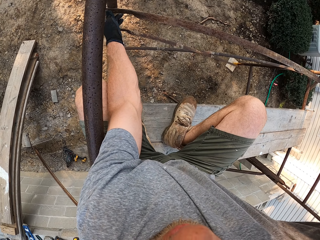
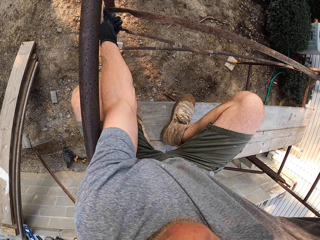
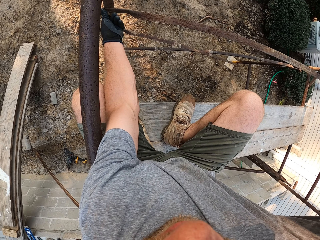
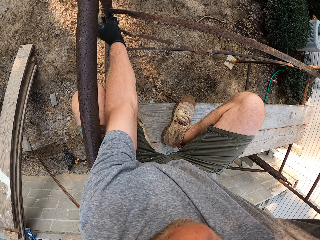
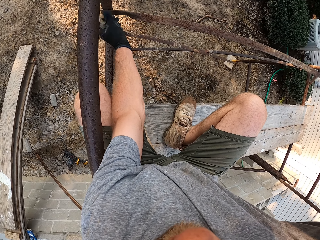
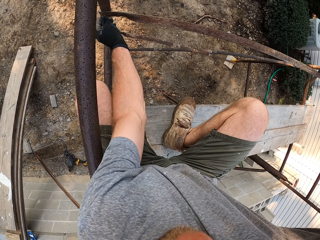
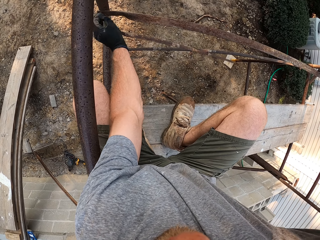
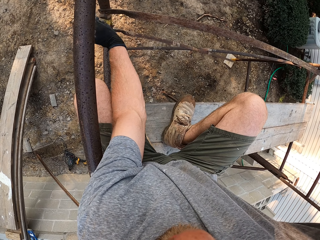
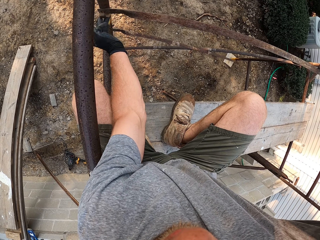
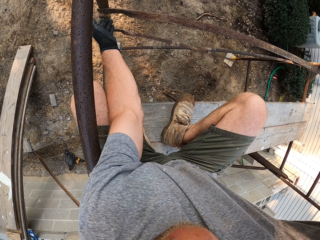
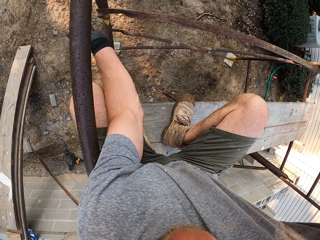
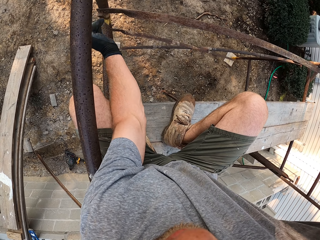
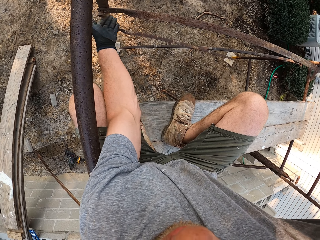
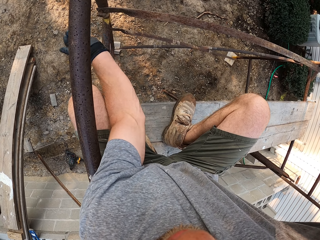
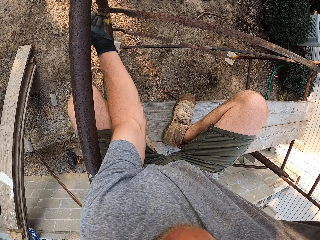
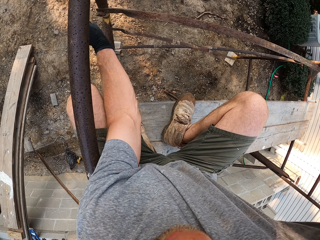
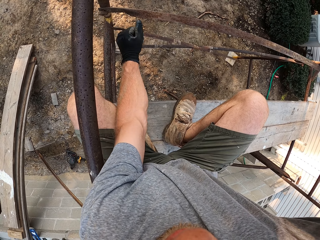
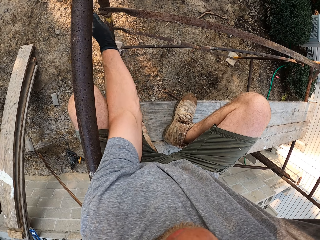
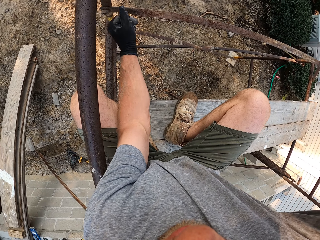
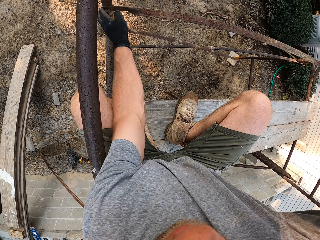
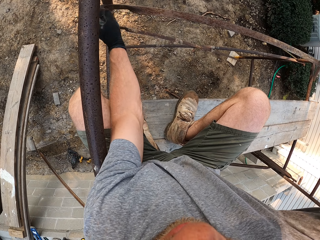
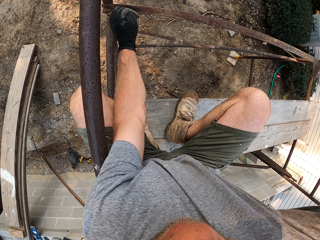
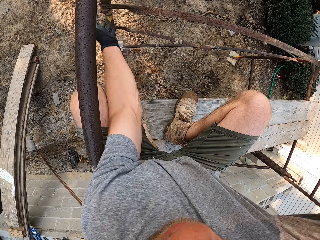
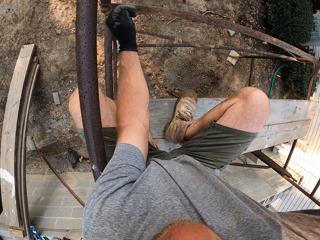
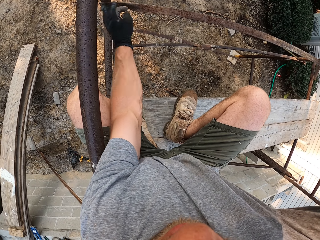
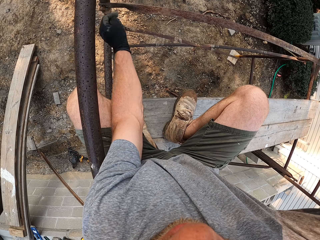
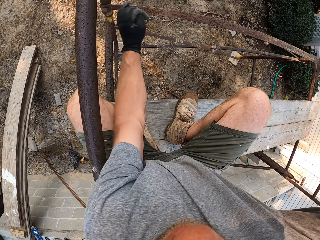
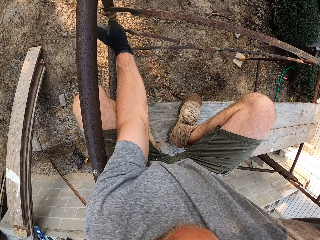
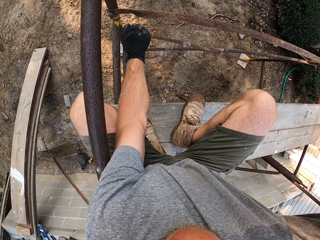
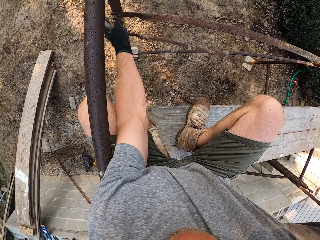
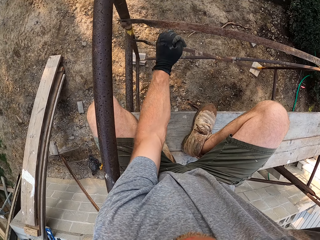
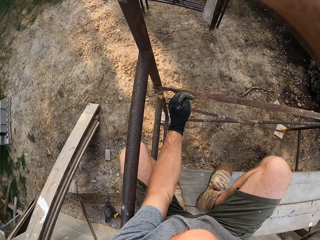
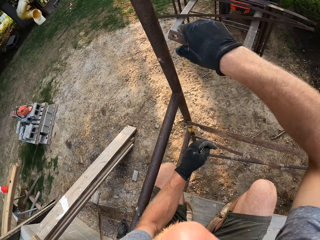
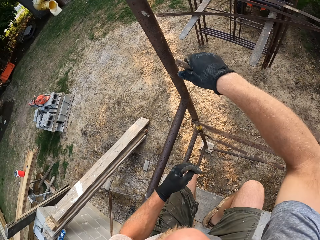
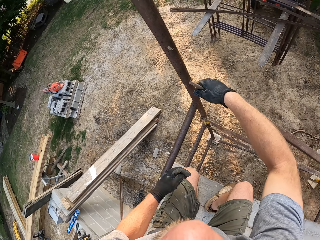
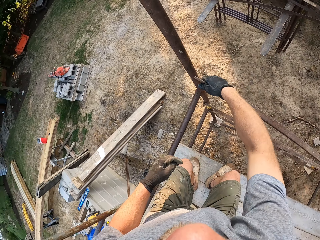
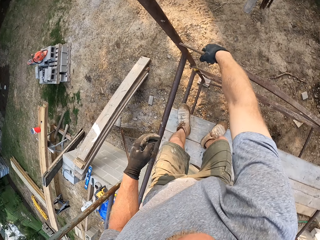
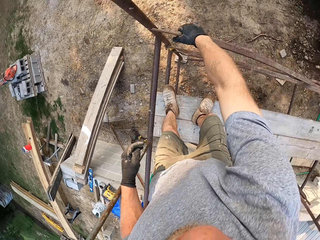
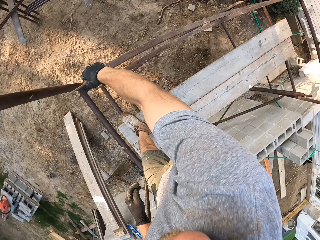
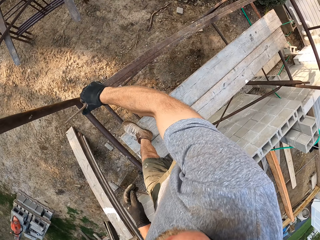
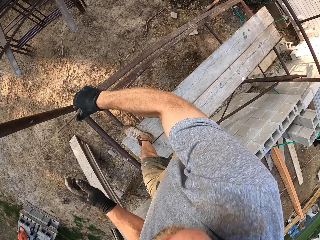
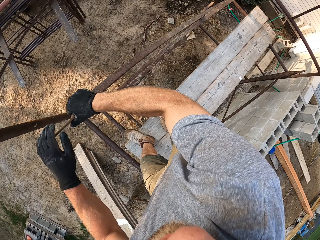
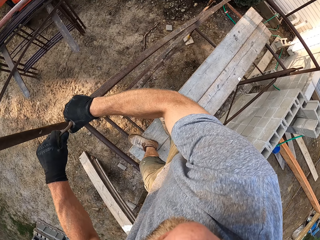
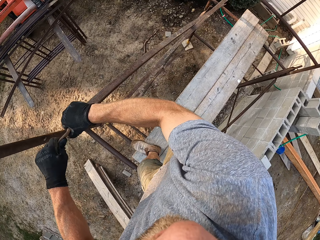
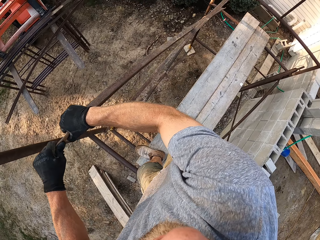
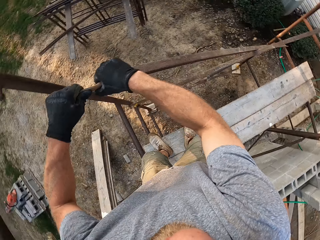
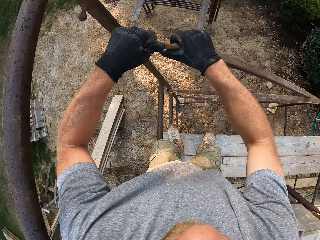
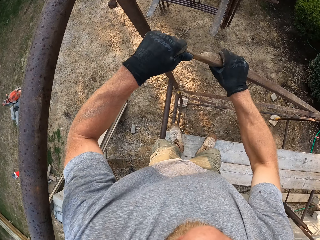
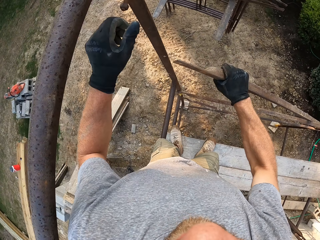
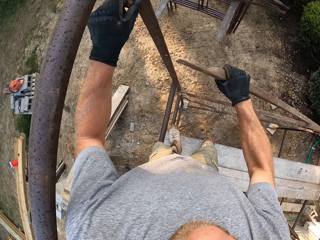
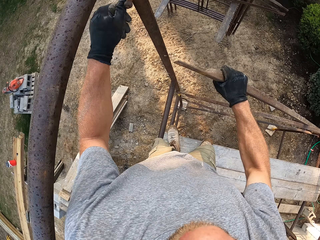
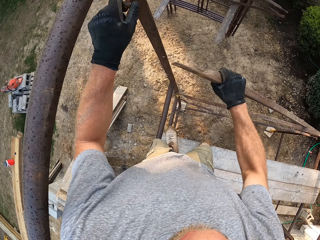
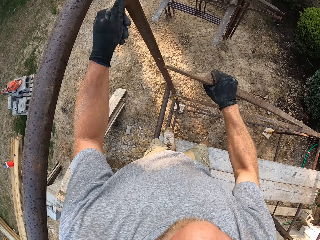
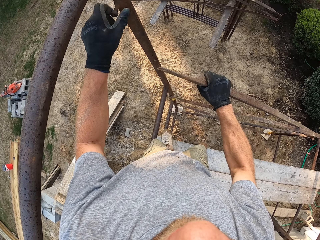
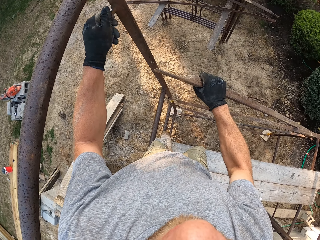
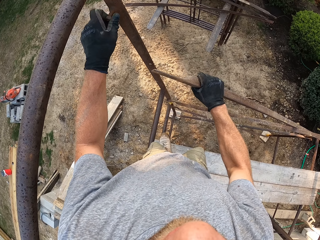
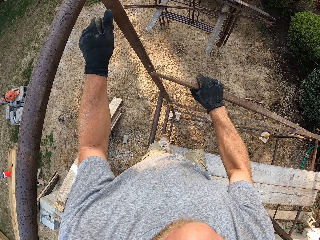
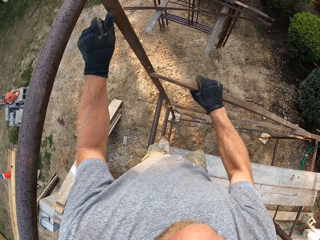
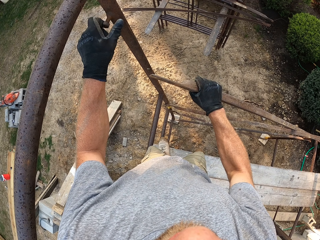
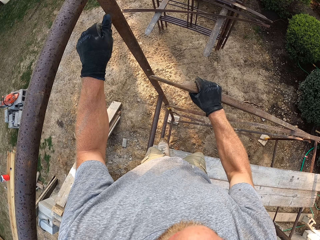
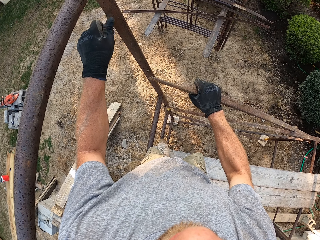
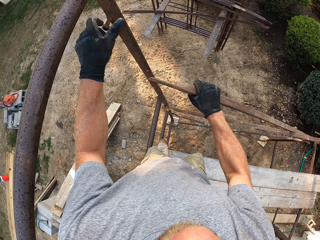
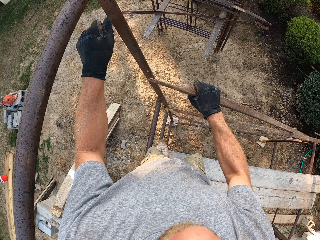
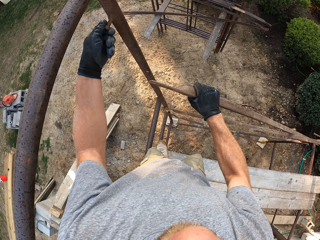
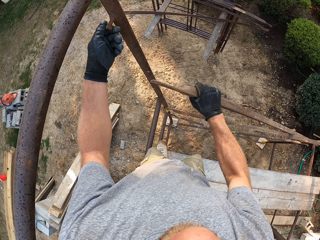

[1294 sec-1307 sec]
The camera wearer fastens the nut on the hook. He touches the tip of the second iron rod with his left hand. He unscrews a nut on a hook of a pole of the rack.

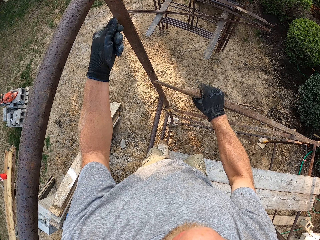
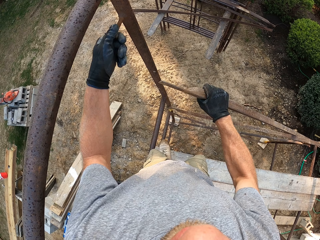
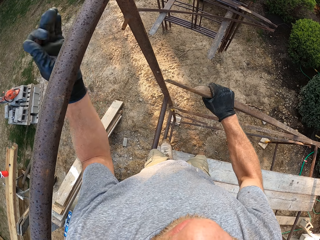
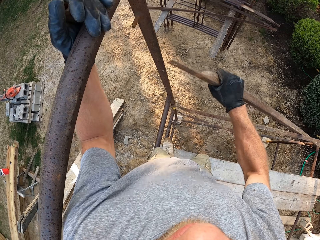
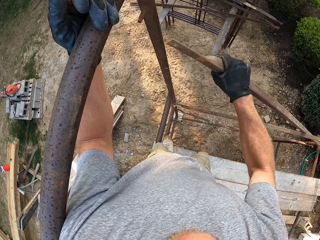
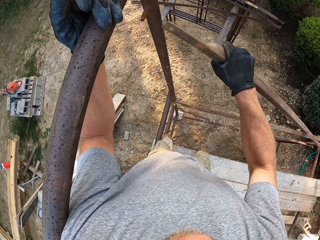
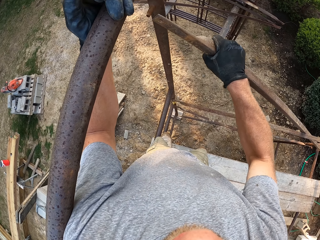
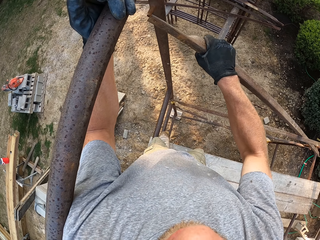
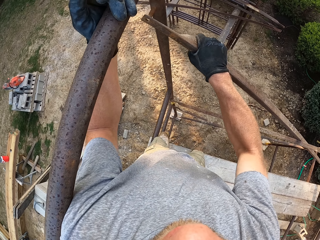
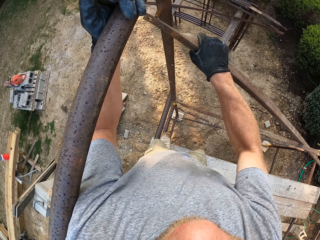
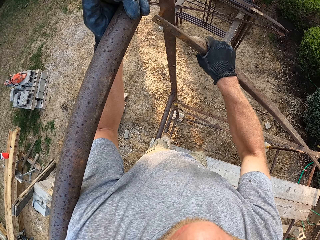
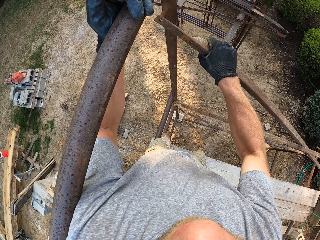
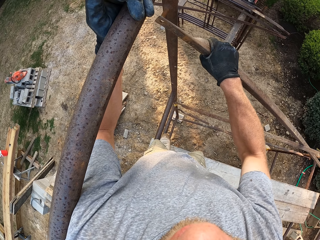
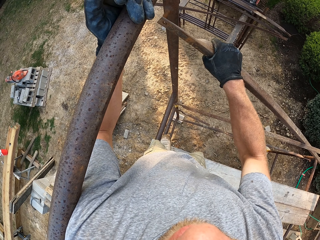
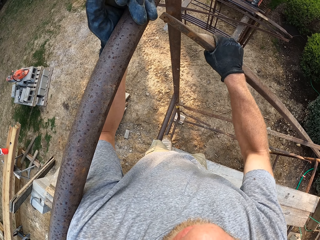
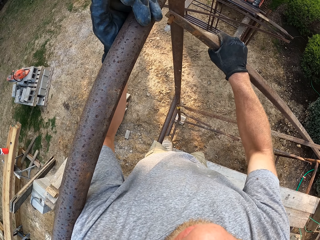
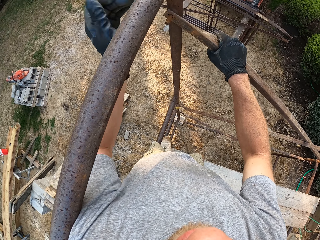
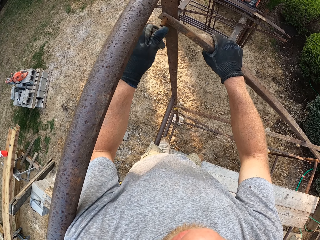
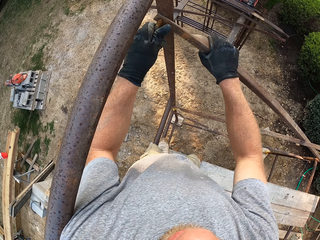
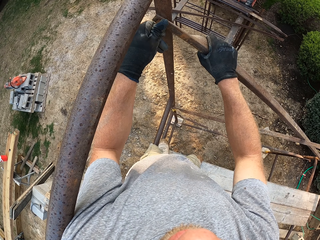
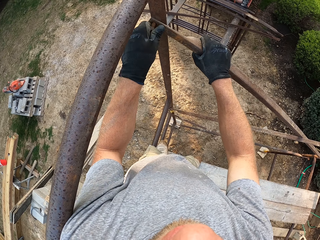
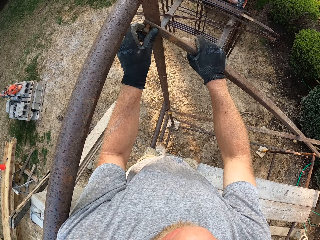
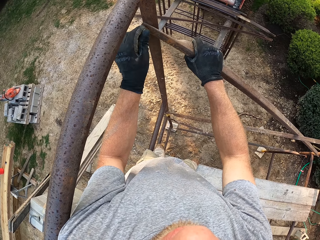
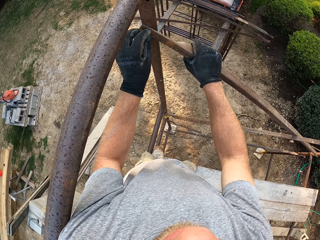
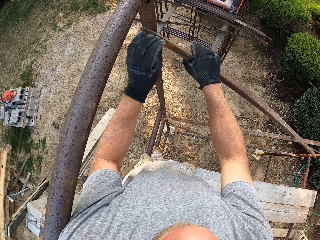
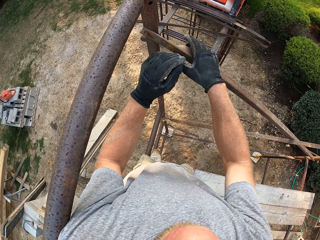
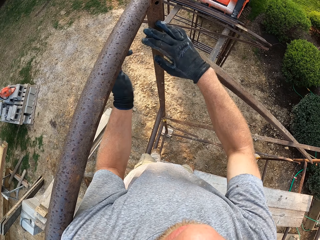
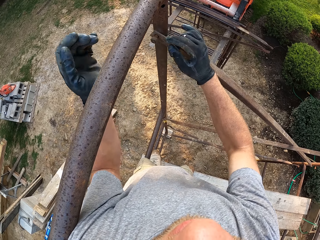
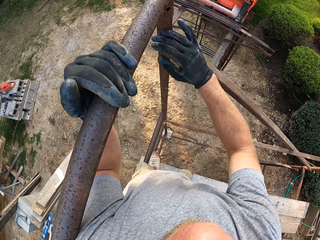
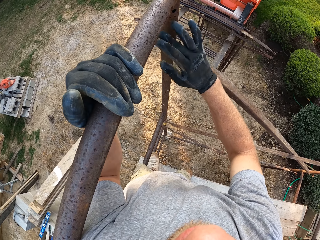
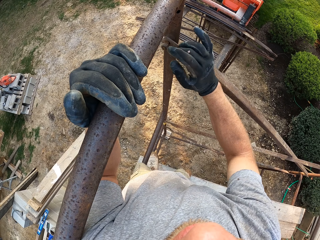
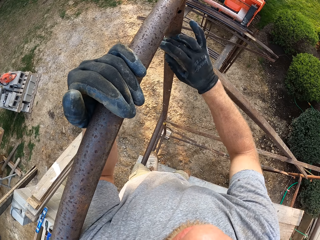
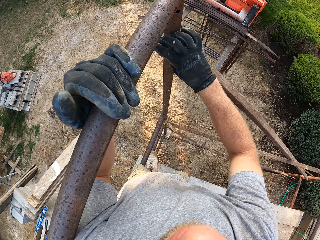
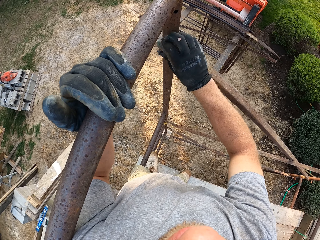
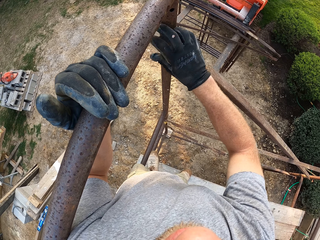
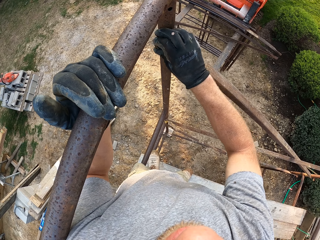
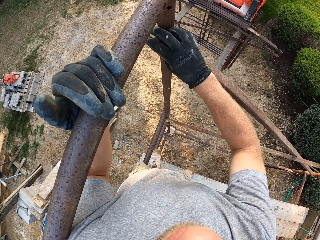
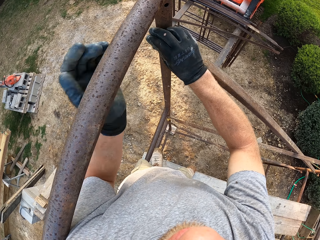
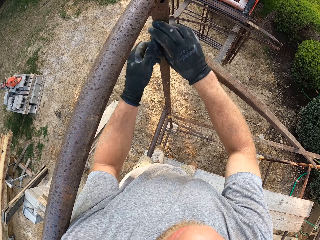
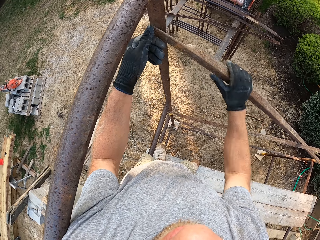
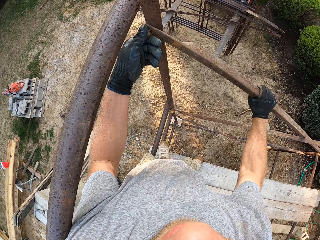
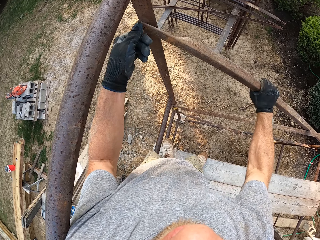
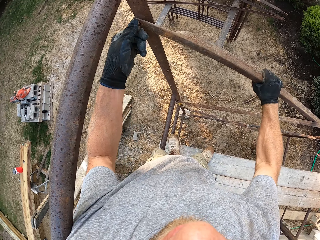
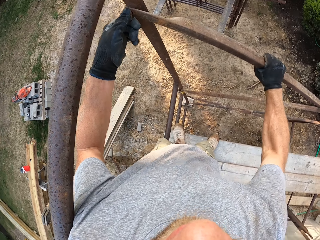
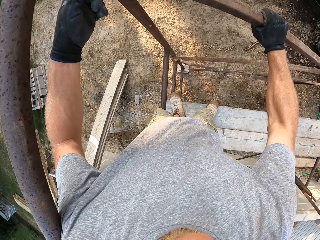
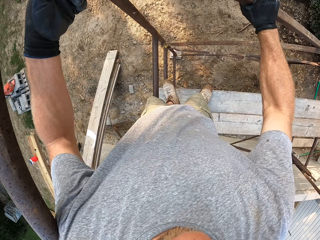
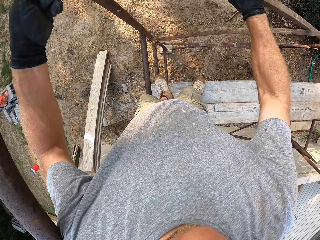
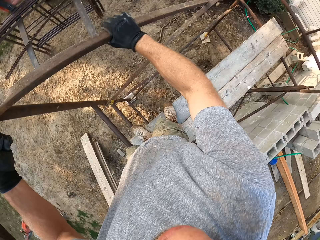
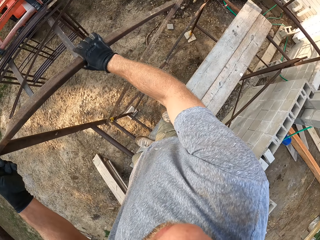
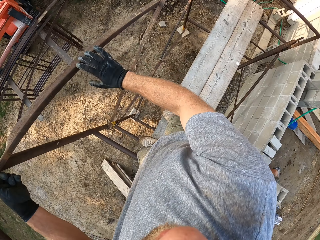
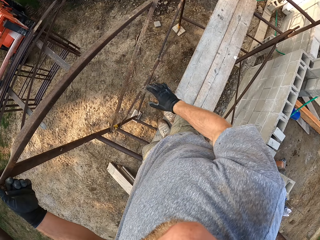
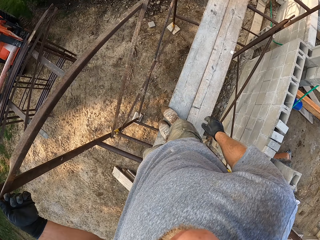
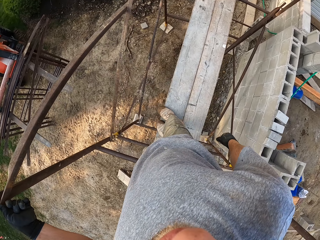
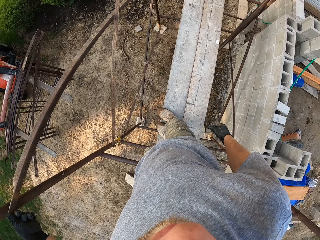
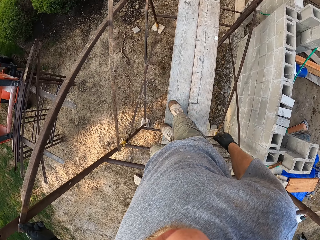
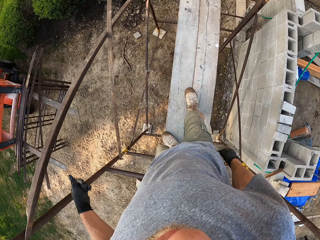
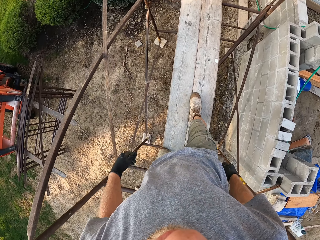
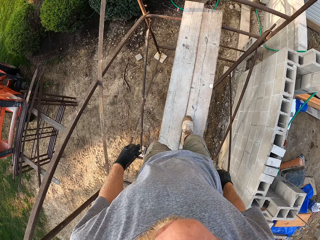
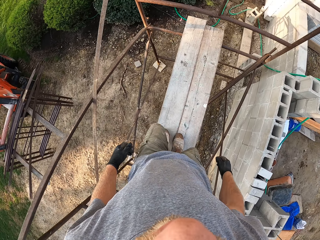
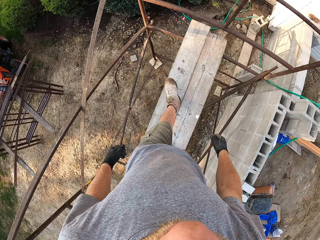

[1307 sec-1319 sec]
The camera wearer places the iron rod on the hook. They fasten the nut on the hook and move to the other end of the pair of iron rods.
